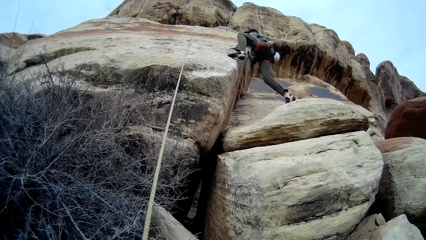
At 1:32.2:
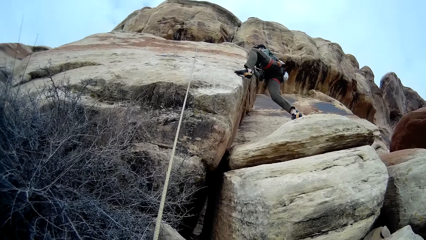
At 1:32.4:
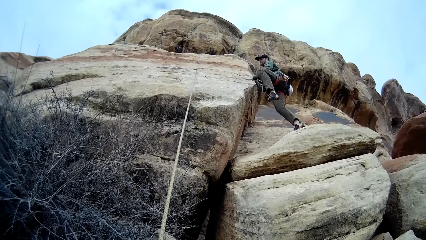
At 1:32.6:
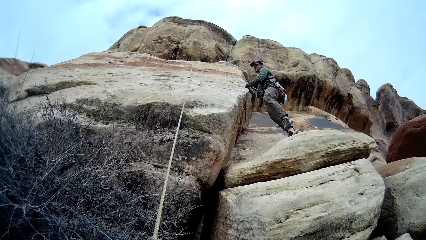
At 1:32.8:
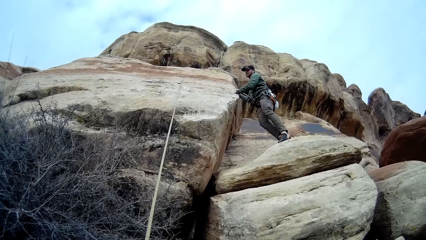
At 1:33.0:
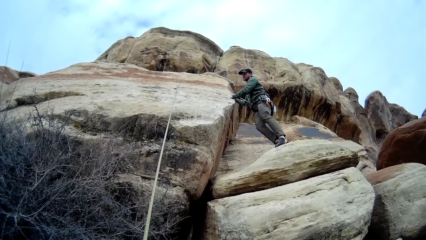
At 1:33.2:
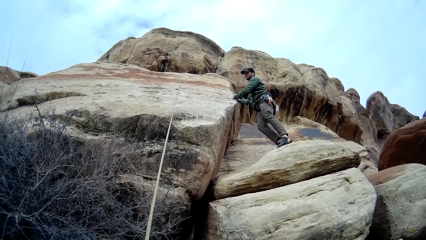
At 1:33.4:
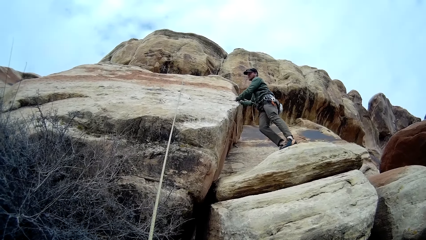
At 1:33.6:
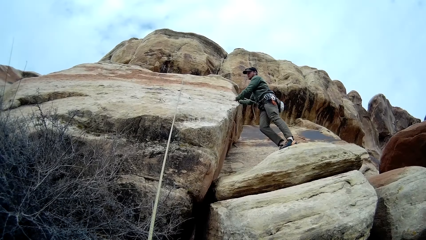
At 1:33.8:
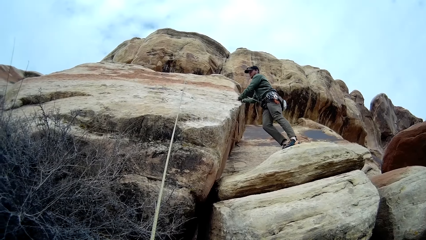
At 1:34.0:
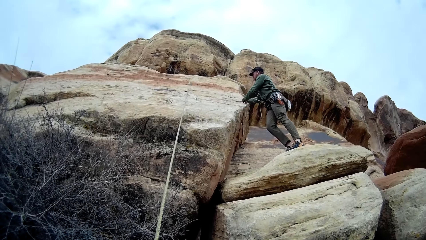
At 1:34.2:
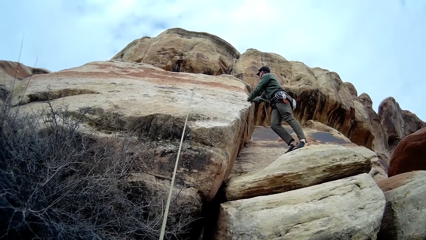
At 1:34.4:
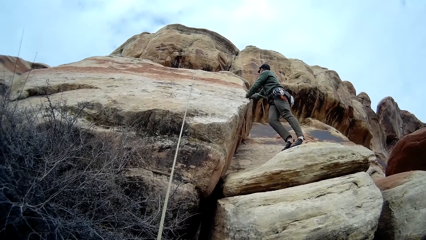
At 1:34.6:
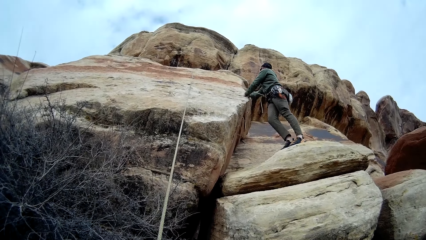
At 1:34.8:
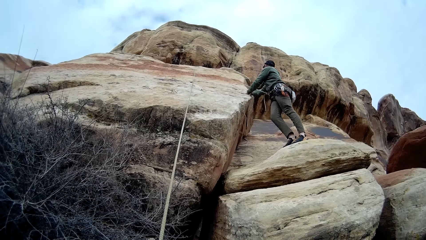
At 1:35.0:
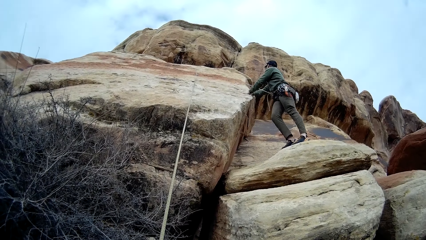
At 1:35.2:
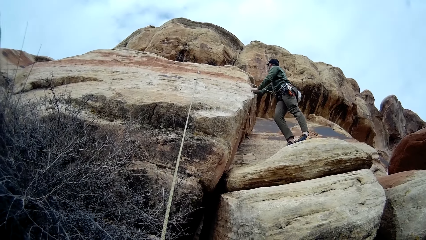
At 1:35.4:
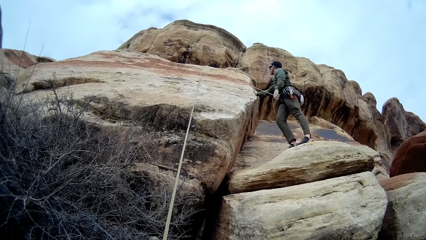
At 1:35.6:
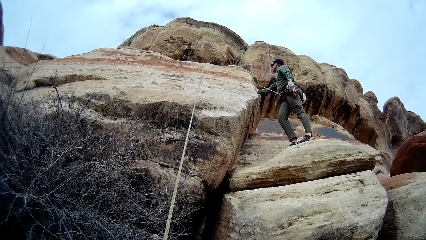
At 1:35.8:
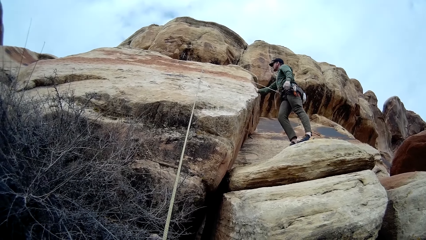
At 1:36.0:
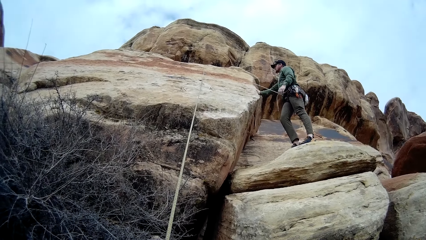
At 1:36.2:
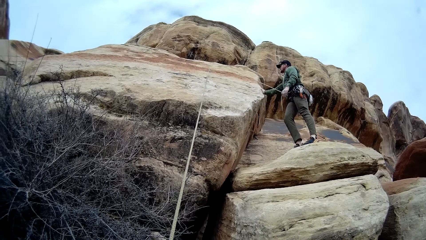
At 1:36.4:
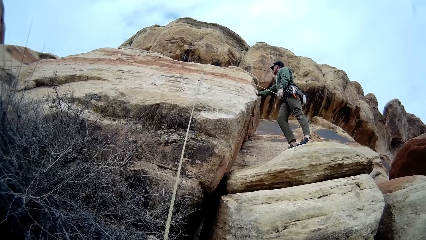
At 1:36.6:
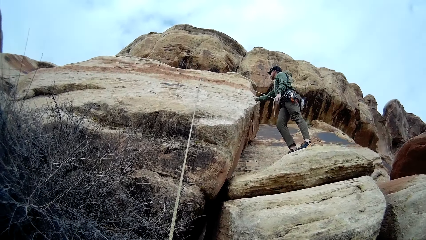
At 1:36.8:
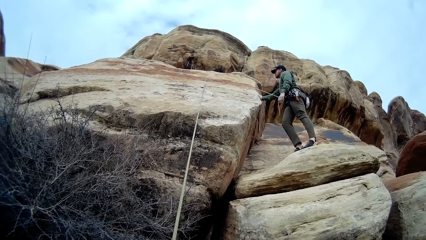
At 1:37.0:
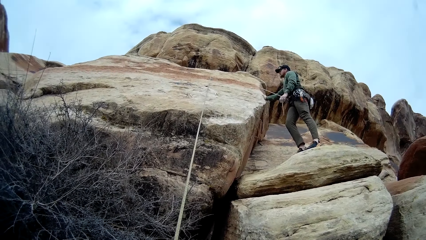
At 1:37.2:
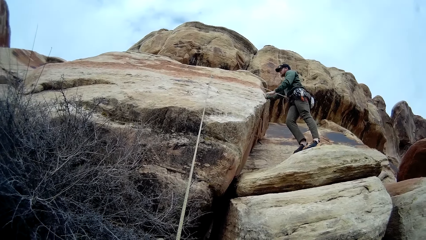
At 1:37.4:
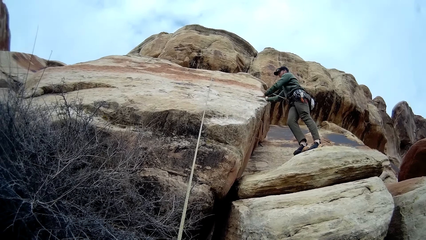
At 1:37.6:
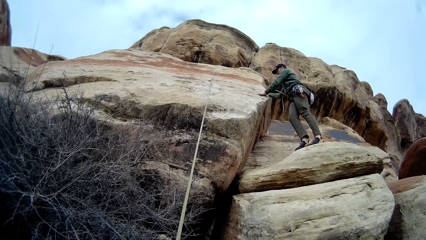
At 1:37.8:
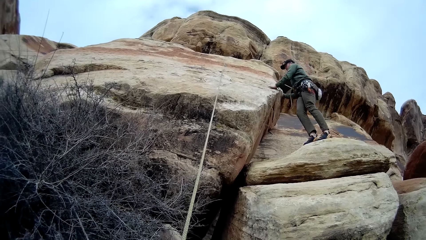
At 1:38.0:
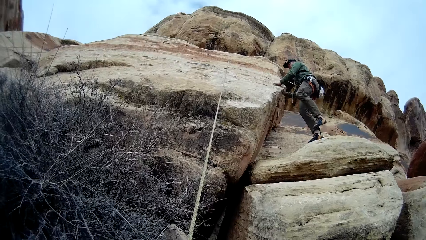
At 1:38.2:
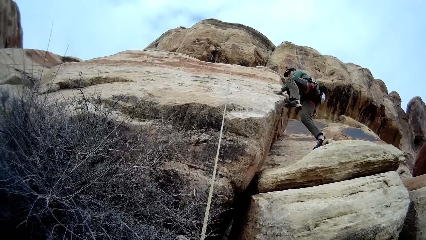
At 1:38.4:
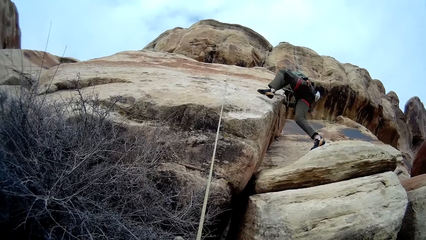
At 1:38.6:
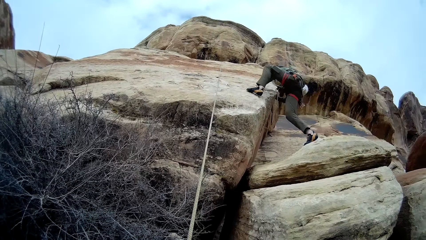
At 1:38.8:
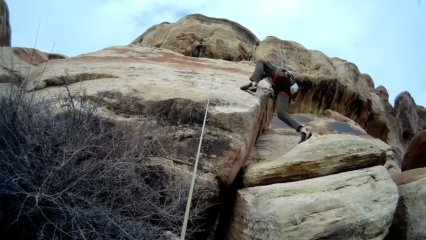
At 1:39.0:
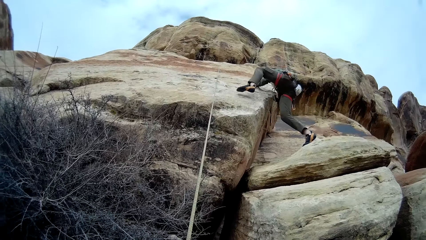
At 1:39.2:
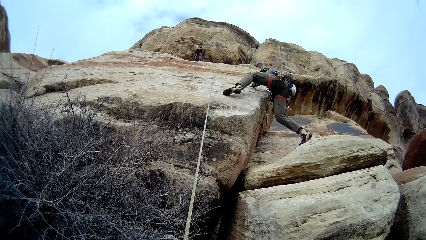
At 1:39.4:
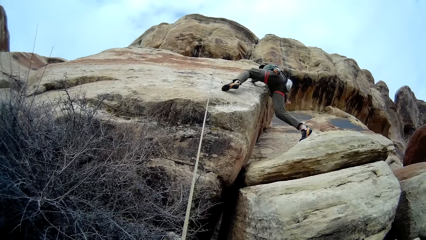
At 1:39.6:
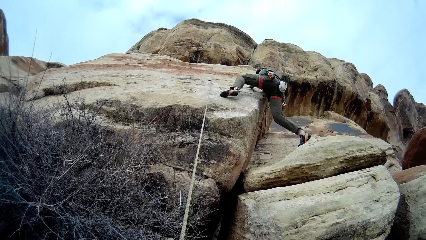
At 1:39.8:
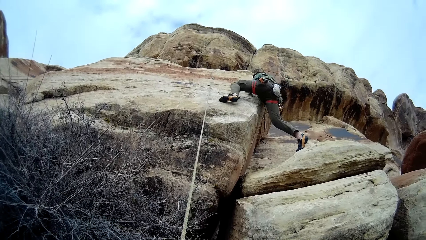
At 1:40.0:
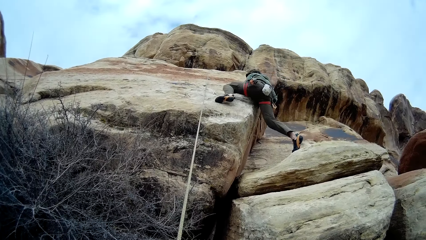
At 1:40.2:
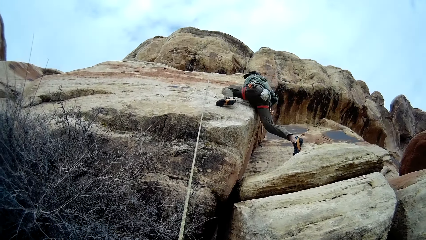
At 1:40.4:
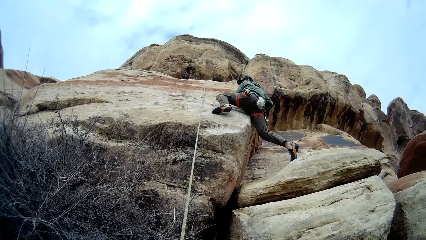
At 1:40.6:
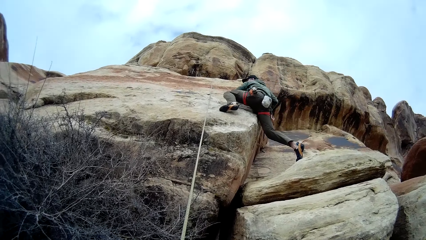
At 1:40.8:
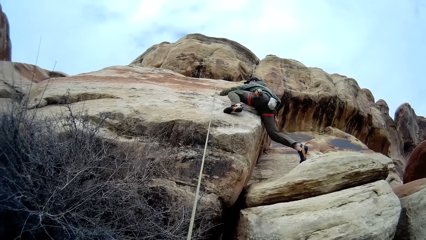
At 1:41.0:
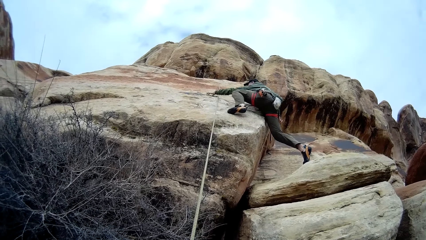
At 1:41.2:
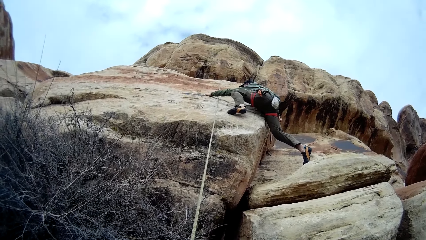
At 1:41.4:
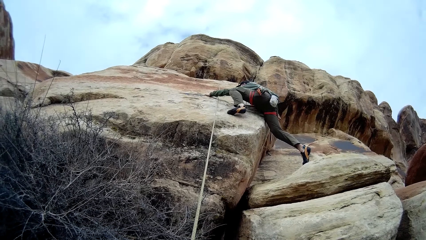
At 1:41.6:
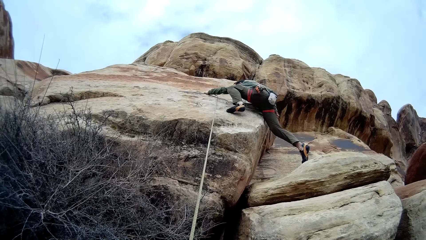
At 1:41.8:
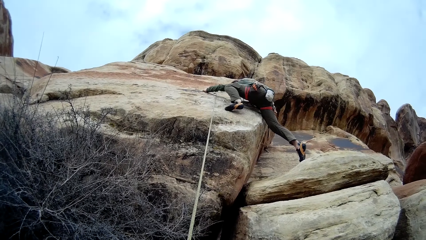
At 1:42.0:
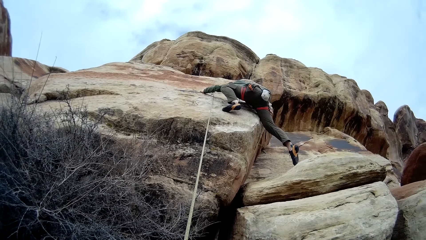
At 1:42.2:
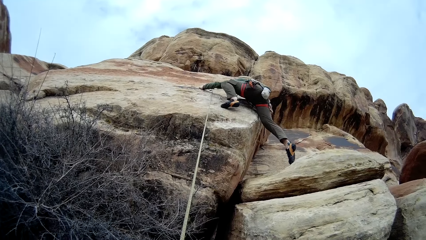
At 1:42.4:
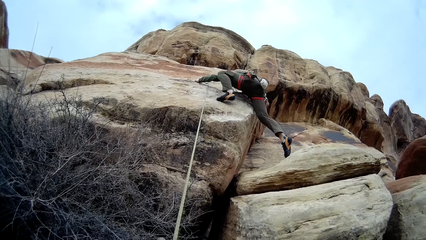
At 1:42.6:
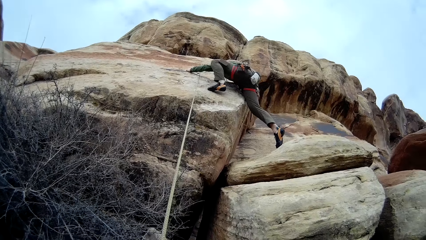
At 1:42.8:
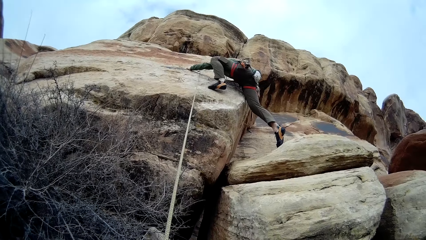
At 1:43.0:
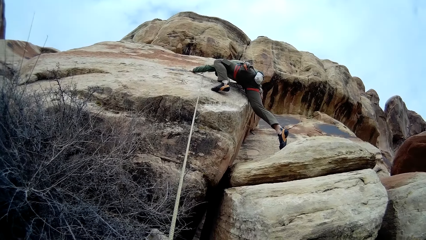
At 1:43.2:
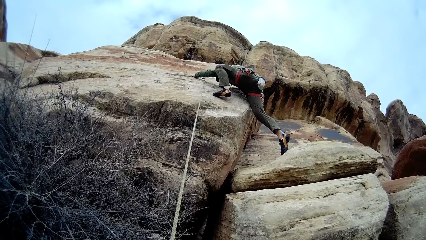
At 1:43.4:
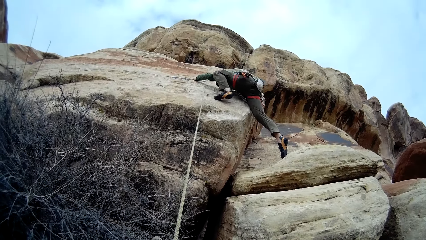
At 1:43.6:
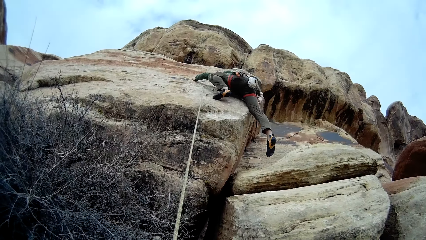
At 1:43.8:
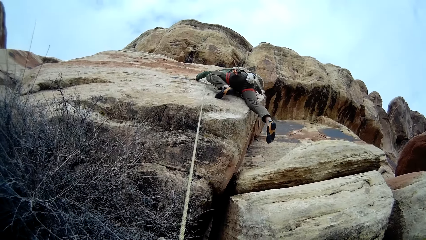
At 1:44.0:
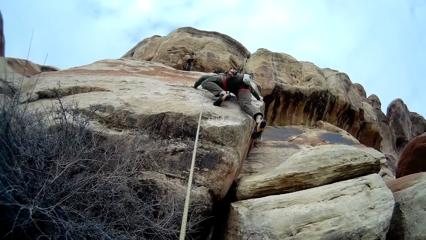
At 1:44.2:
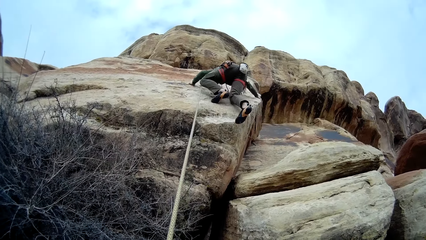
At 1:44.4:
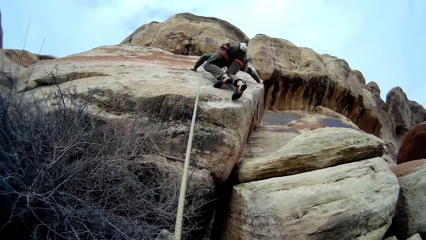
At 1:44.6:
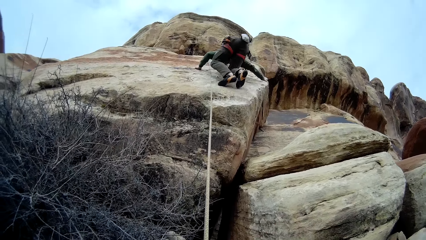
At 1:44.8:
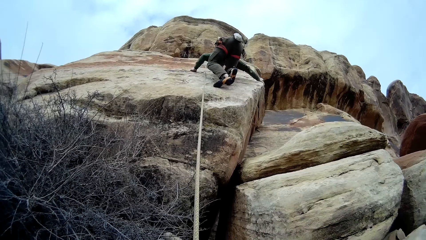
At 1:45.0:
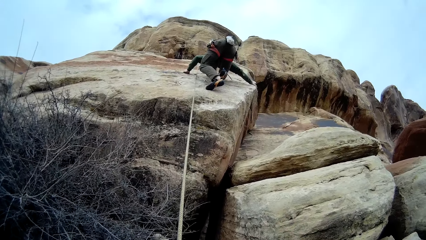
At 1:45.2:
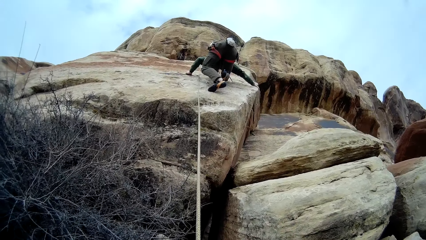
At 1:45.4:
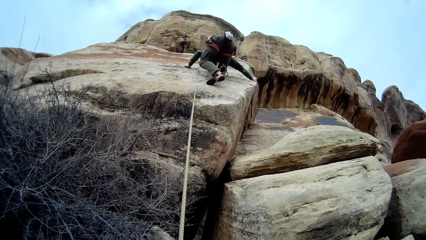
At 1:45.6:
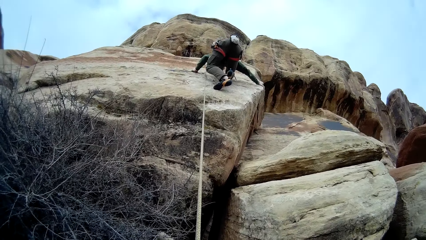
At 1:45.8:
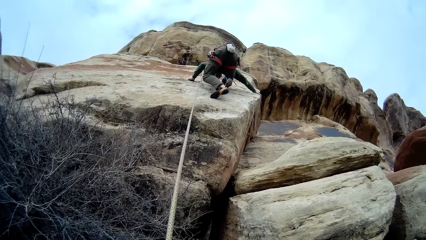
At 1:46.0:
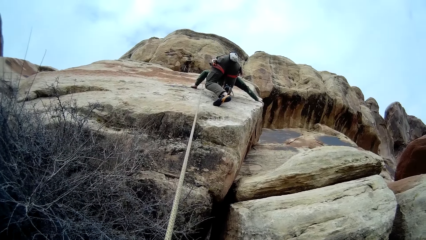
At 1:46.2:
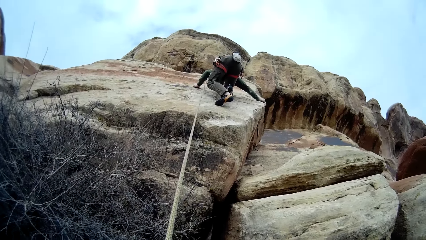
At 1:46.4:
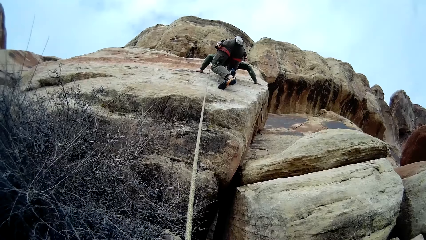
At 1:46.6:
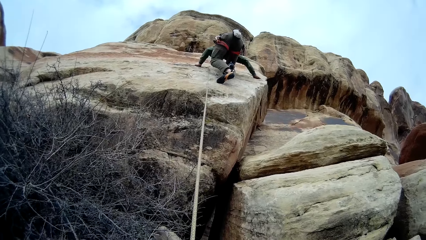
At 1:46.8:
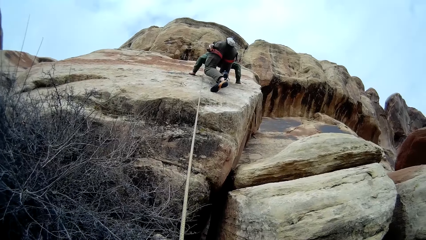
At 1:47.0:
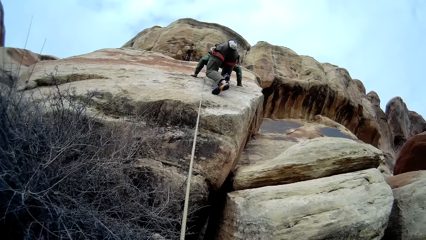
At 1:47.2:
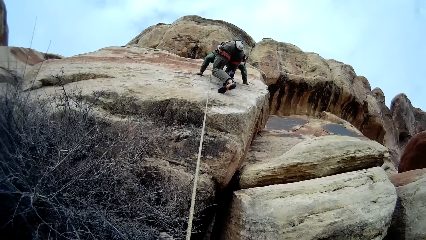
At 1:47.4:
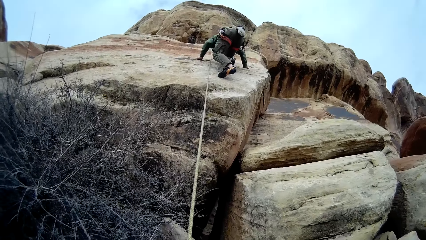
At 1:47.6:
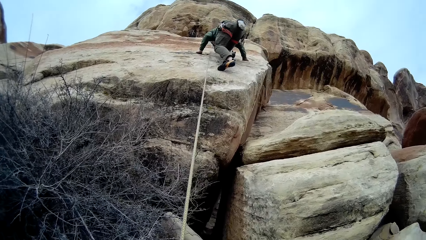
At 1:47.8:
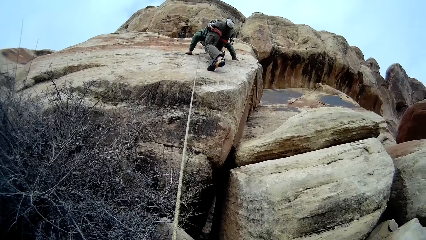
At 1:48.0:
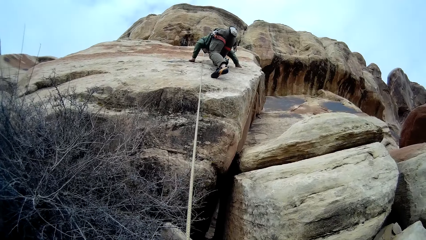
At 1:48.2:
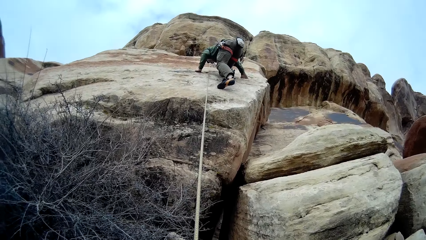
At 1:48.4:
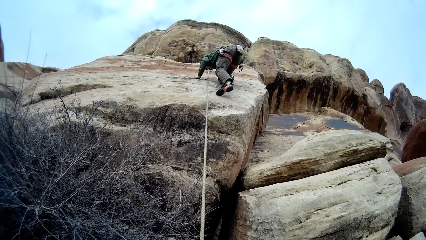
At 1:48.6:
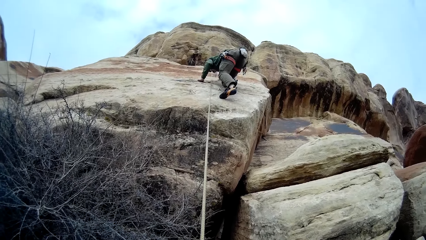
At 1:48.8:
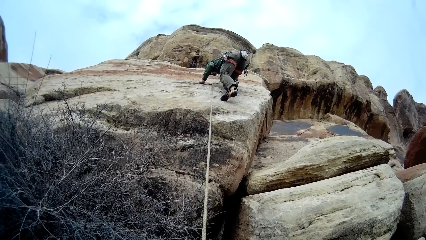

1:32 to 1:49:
The camera wearer looks around a mountain. A man holds a rock with a hand, looks around the mountain, climbs on the mountain, and adjusts a hand on the rock.
